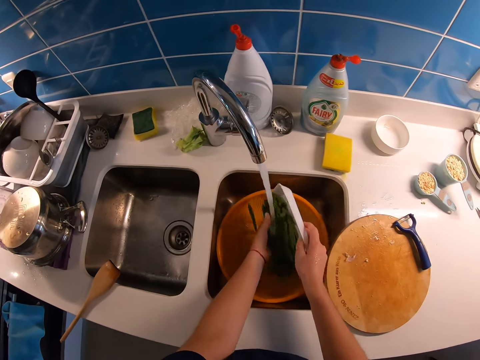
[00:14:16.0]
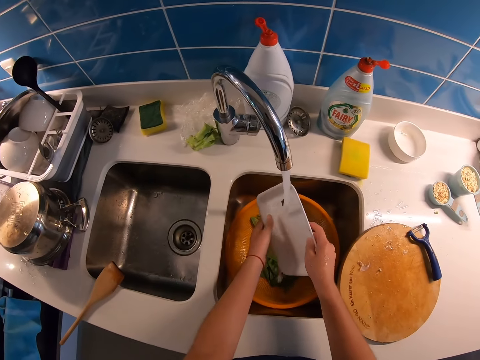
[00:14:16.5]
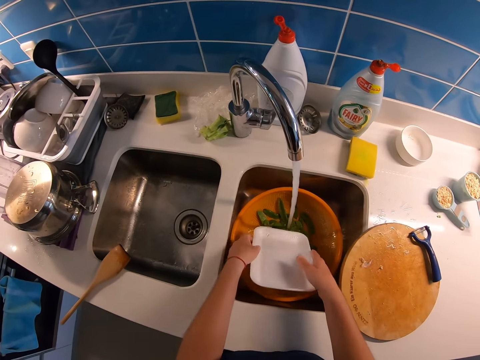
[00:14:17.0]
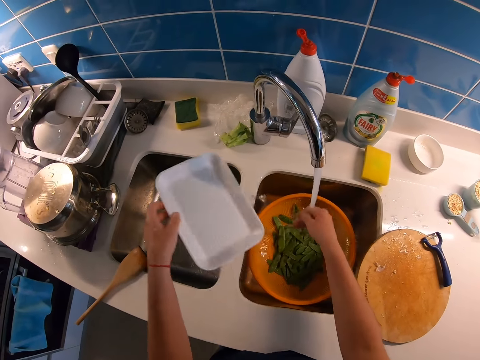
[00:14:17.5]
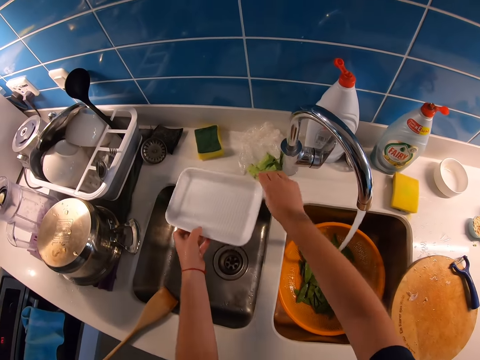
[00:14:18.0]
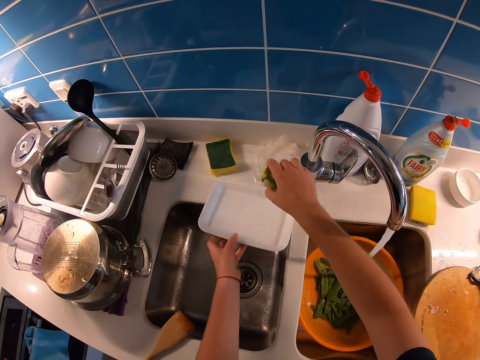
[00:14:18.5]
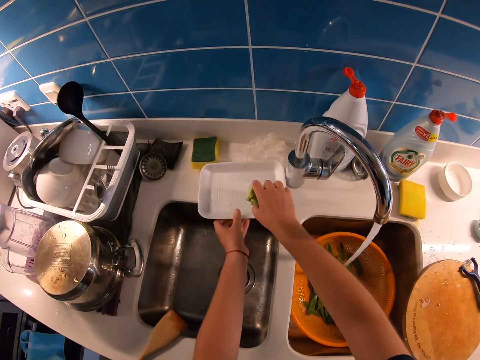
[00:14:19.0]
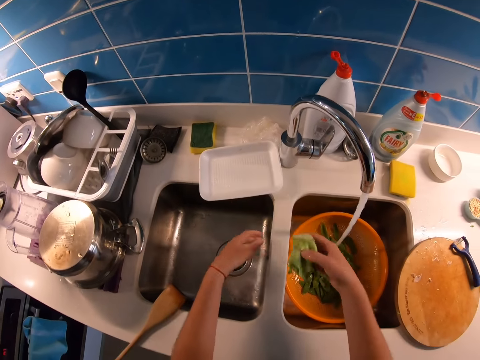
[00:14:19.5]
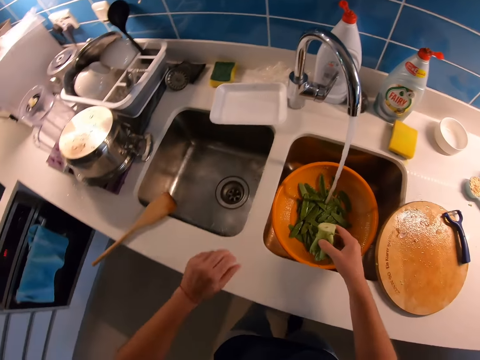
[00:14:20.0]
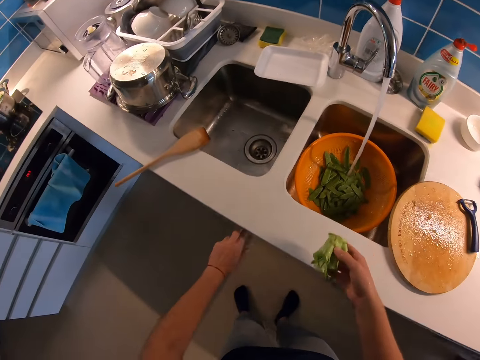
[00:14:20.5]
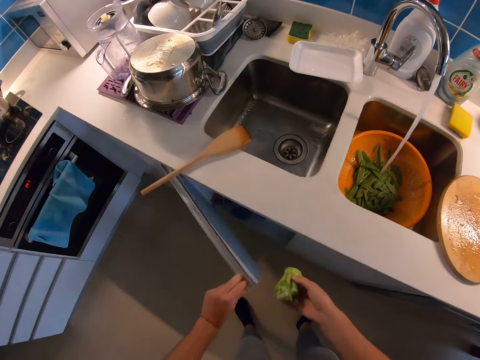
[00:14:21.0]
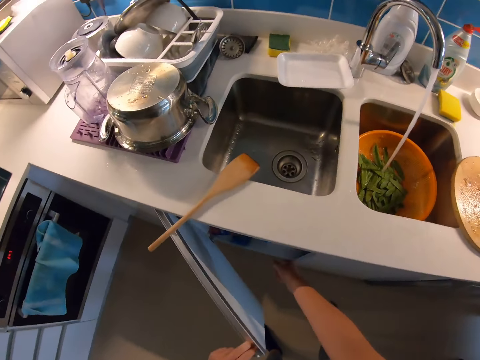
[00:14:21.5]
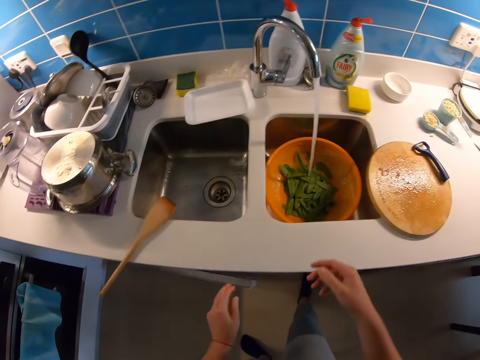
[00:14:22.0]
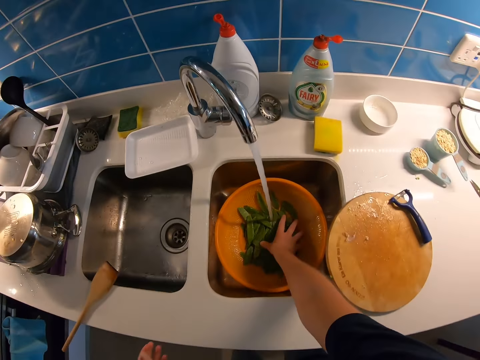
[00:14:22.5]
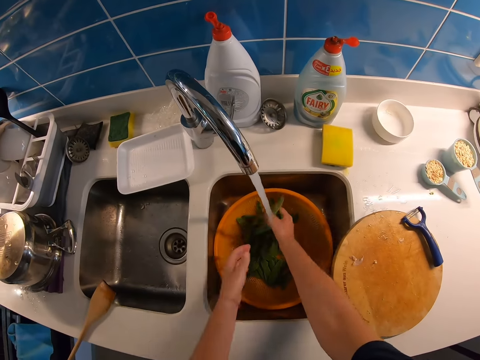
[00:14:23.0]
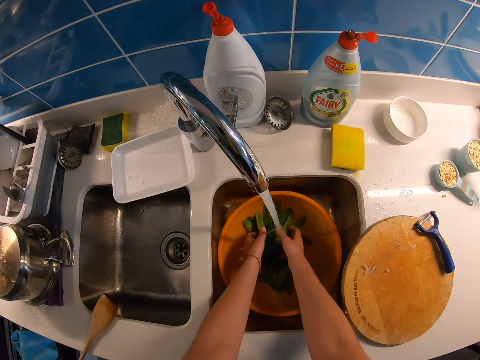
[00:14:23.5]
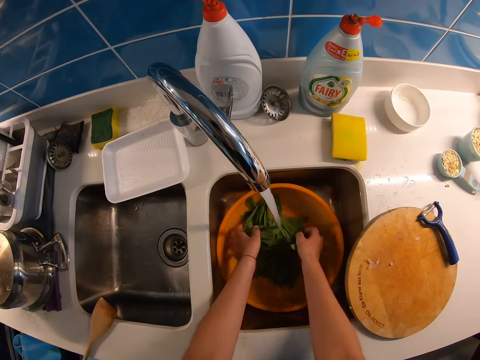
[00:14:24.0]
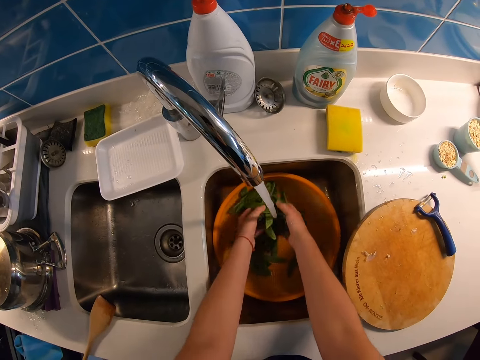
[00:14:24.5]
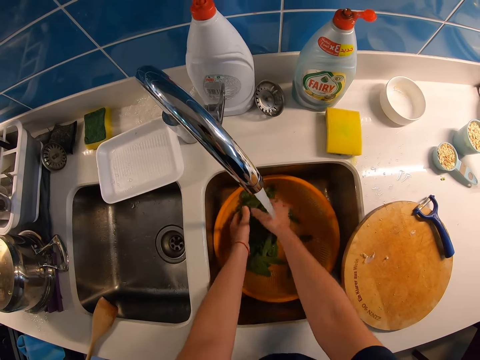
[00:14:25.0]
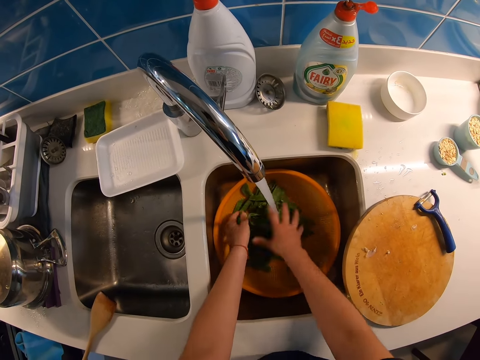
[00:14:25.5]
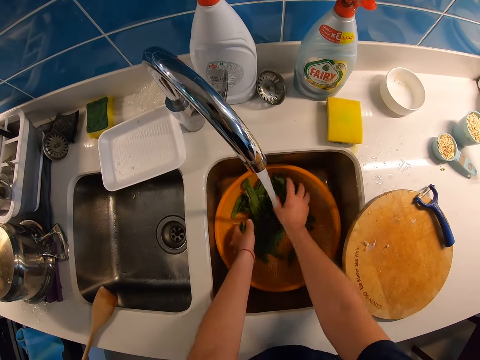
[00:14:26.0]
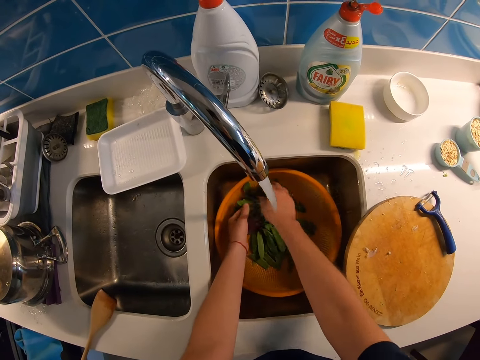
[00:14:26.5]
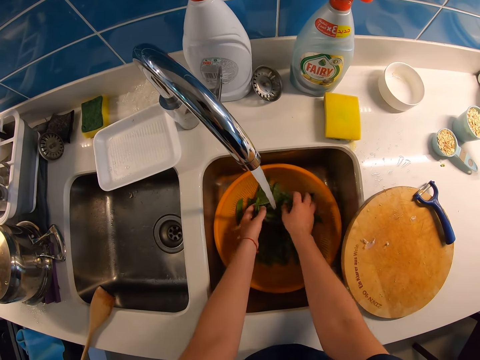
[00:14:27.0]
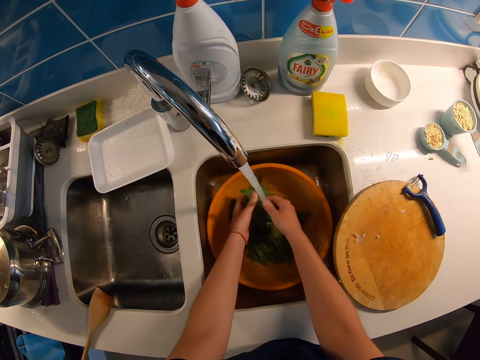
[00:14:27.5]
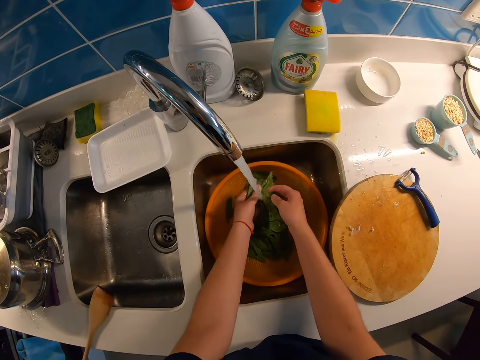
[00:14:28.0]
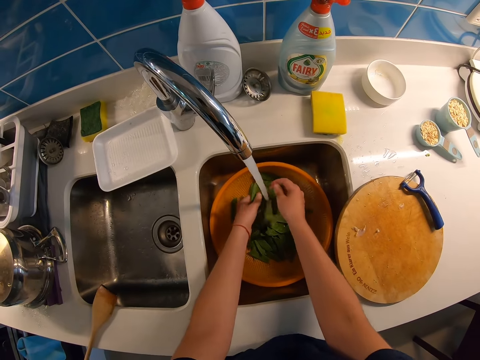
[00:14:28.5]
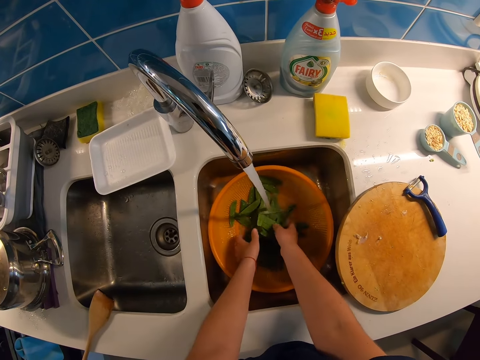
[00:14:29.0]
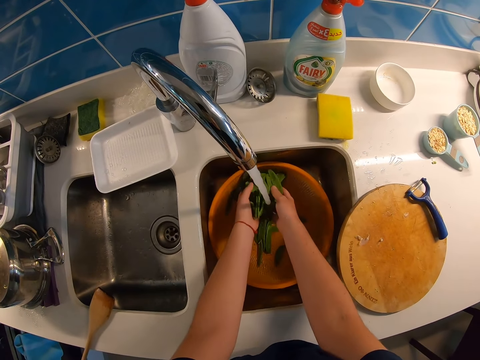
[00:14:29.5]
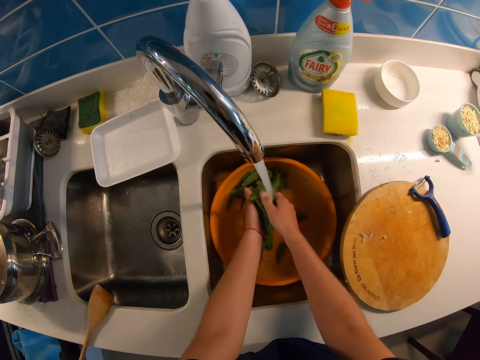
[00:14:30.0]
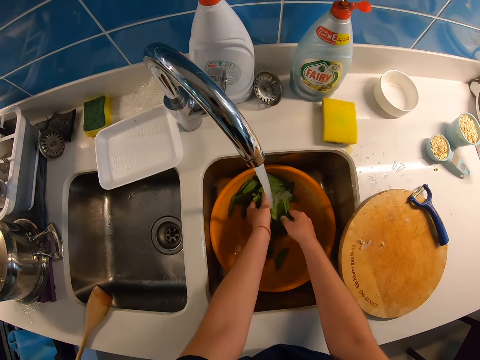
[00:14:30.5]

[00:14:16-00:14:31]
The camera wearer pours the vegetables into the basin in the sink. They rinse the tray. They drop the tray. They pick up a stalk, the unwanted part of the broccoli, from the counter. They place the tray on the counter. They open the drawer. They throw the stalk to the dustbin in the drawer. They close the drawer. They wash the vegetables in the sink. They hold the vegetables in the basin.

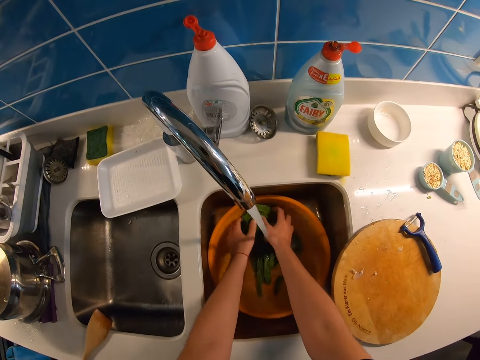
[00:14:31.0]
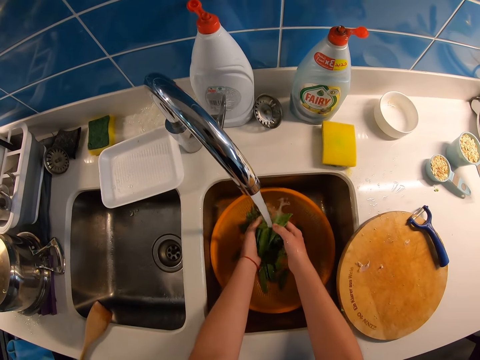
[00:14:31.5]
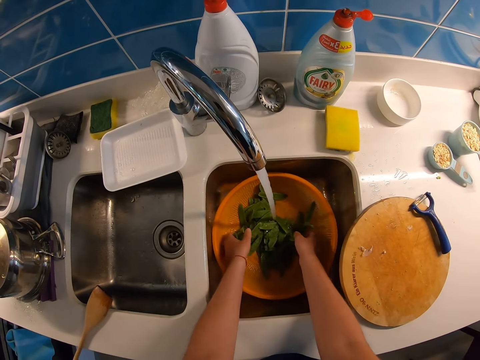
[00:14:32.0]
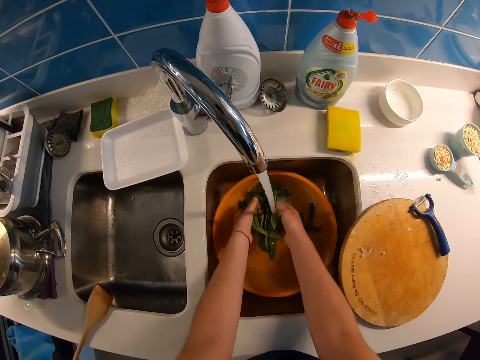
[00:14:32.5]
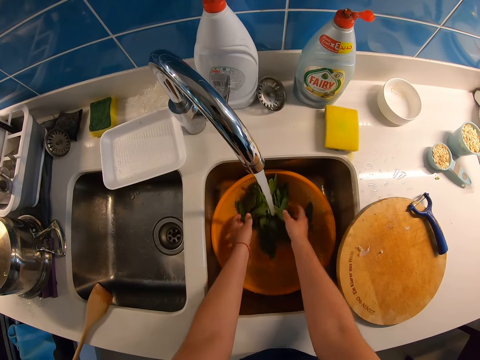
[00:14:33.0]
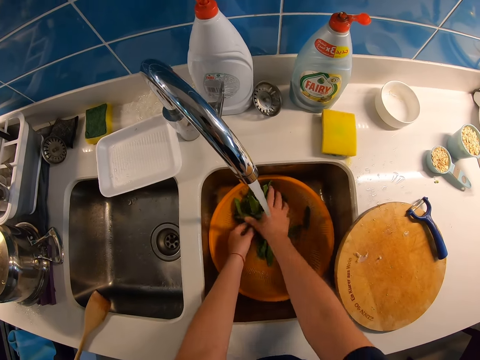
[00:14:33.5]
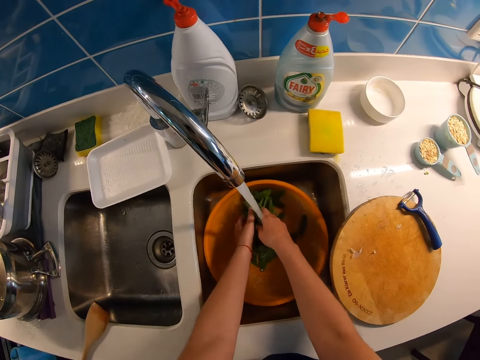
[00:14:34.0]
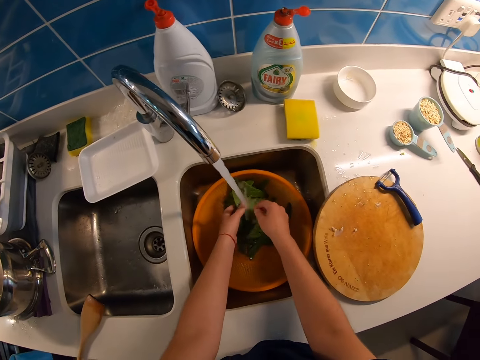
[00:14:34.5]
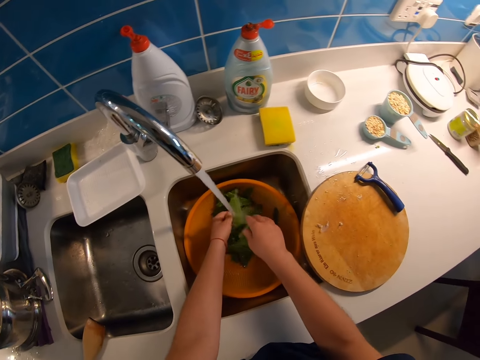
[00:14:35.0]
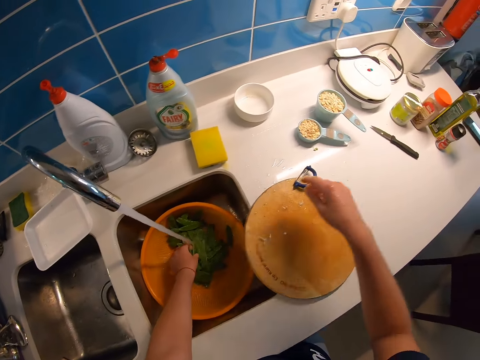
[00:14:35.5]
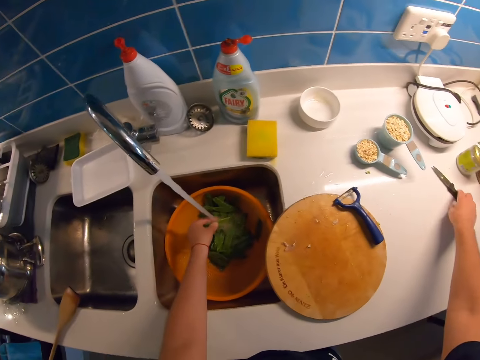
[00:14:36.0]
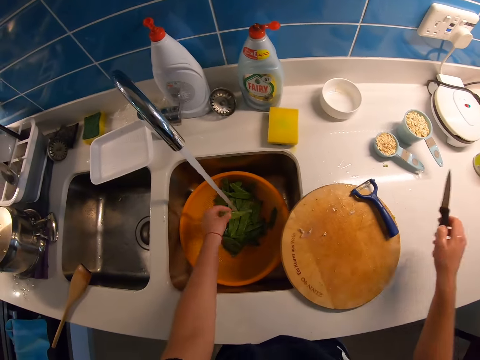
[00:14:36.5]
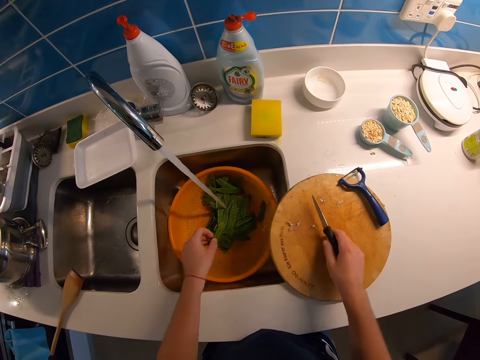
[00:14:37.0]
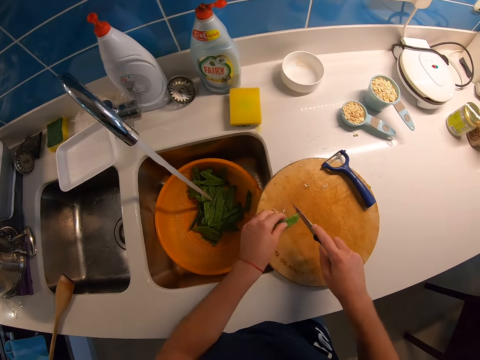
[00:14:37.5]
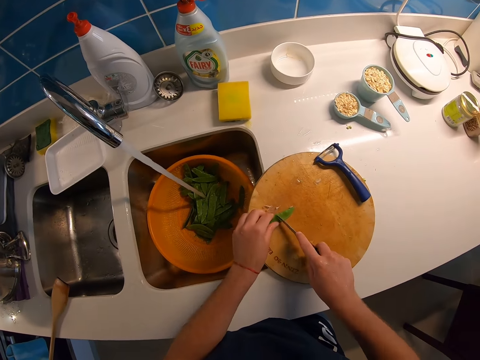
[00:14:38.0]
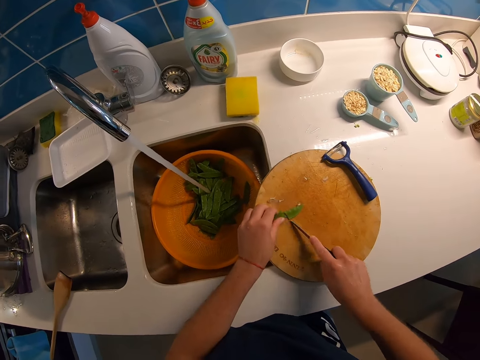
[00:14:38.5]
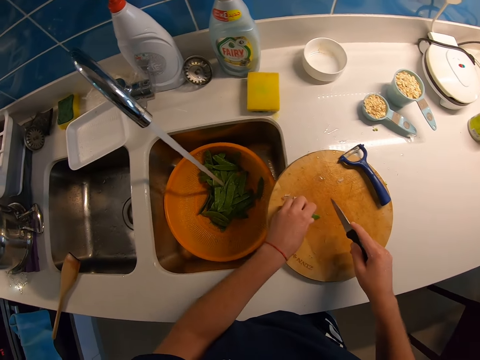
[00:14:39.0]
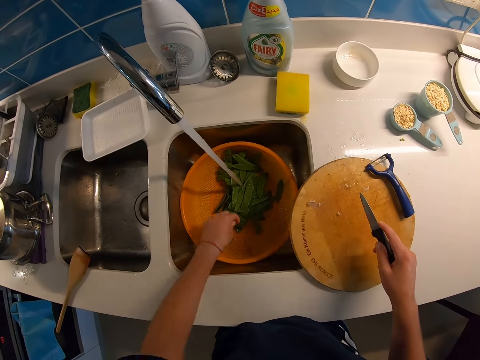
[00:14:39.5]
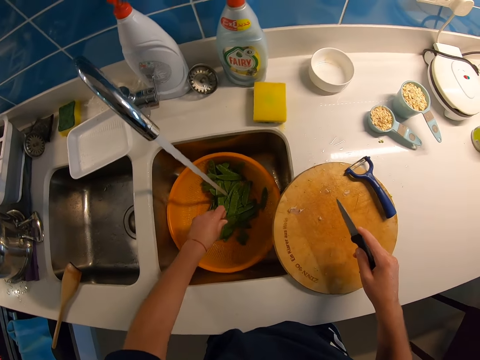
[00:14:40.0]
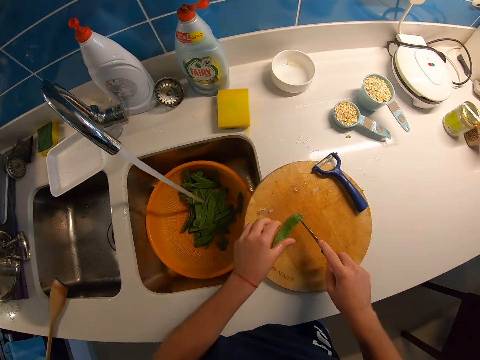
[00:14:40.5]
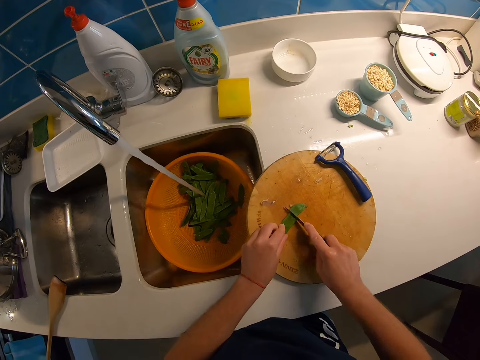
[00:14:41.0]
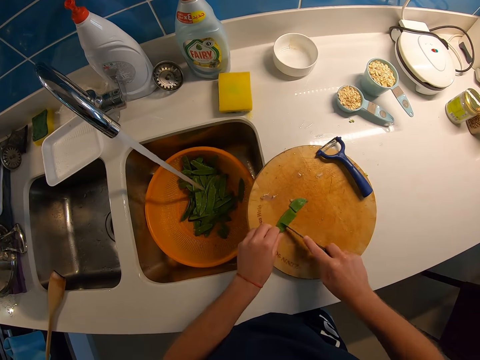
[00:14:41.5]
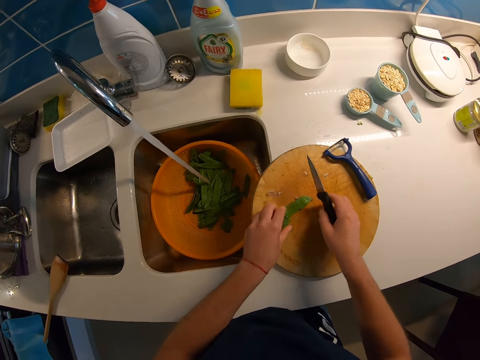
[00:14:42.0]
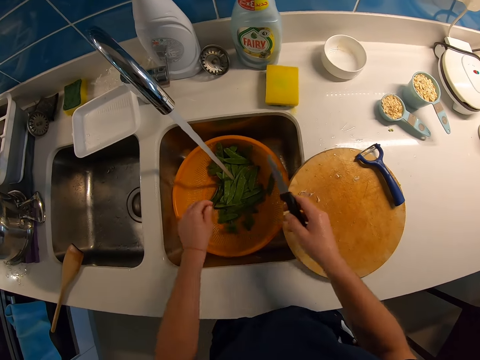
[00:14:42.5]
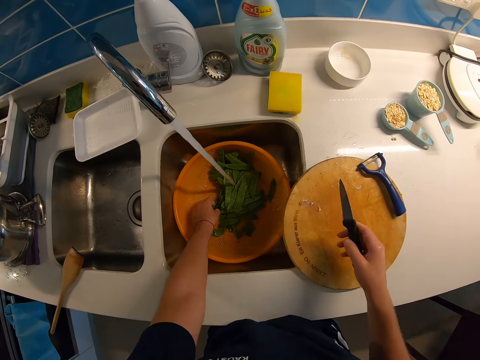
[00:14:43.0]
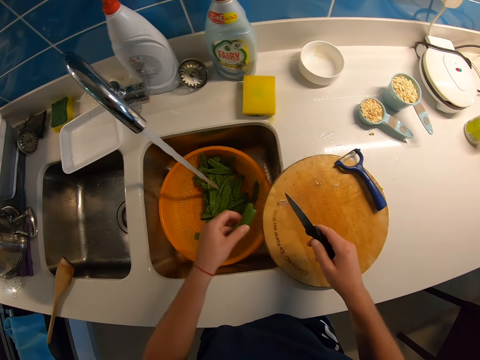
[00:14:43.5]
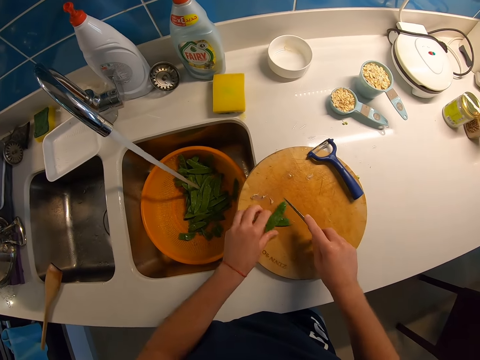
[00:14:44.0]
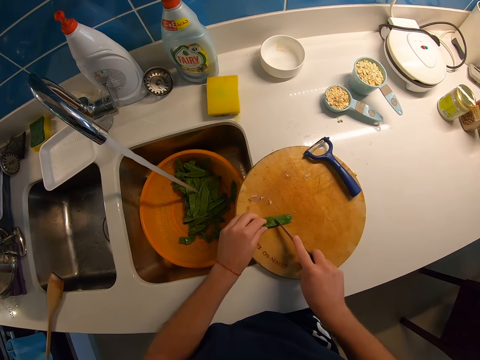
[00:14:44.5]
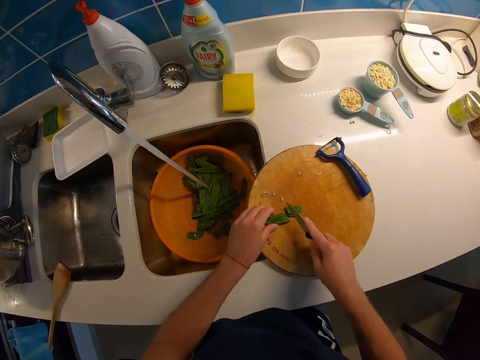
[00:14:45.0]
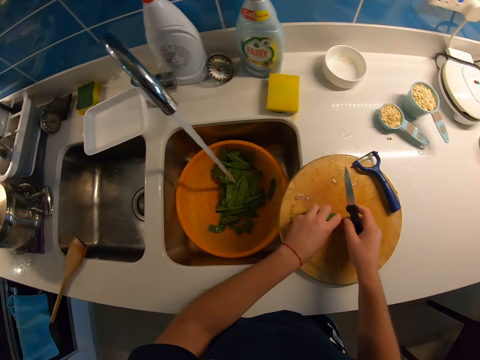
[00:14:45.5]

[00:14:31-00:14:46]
The camera wearer picks up the vegetable from the washing bowl. They pick up a knife from the counter. They place a vegetable on the board. They cut the vegetables on the chopping board. They collect the vegetables from the chopping board. They drop the vegetables in the washing bowl. They pick up the vegetable from the washing bowl. They put the vegetable on the board. They cut the vegetables on the chopping board. They move the pieces to the basin. They collect the vegetables from the chopping board. They pick up two pieces of the vegetable from the washing bowl. They cut the vegetables on the chopping board. They put the pieces on the board.
